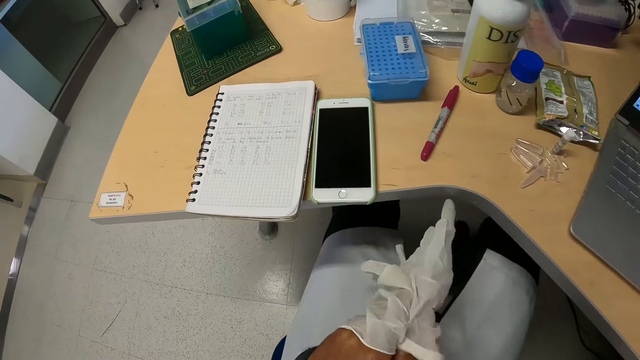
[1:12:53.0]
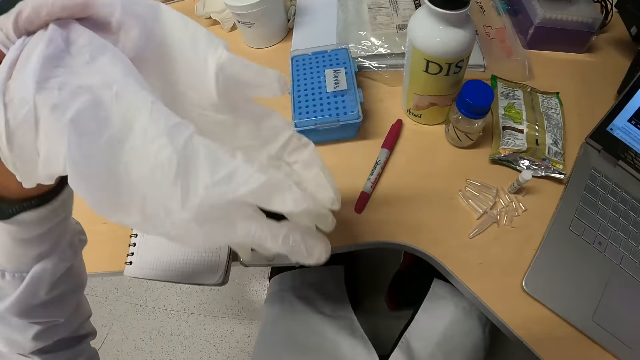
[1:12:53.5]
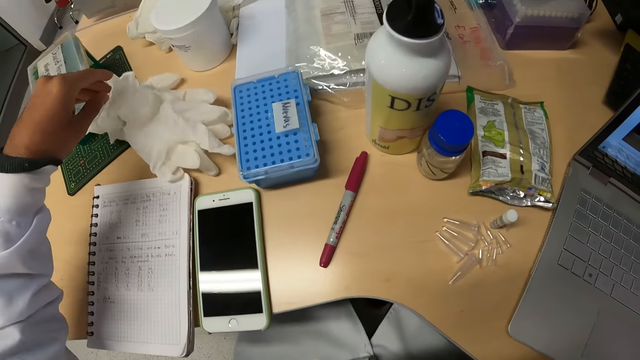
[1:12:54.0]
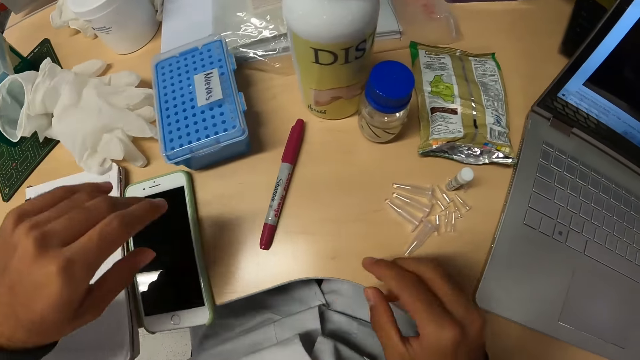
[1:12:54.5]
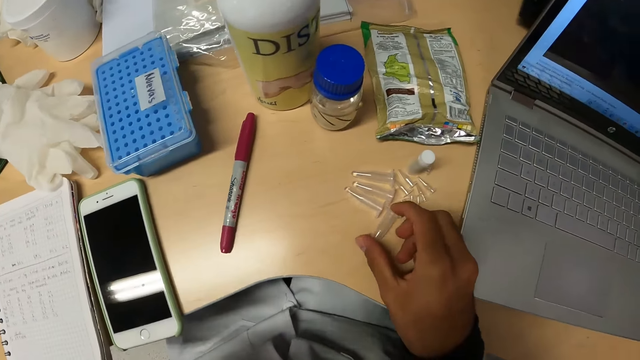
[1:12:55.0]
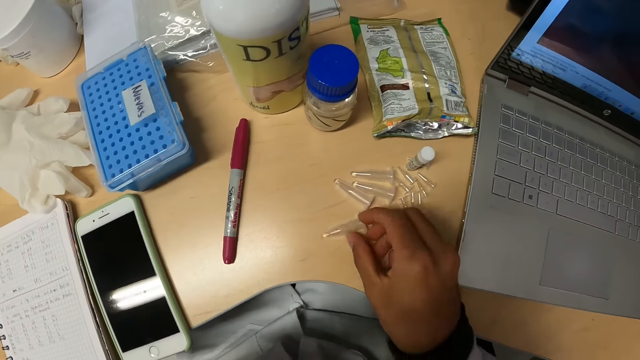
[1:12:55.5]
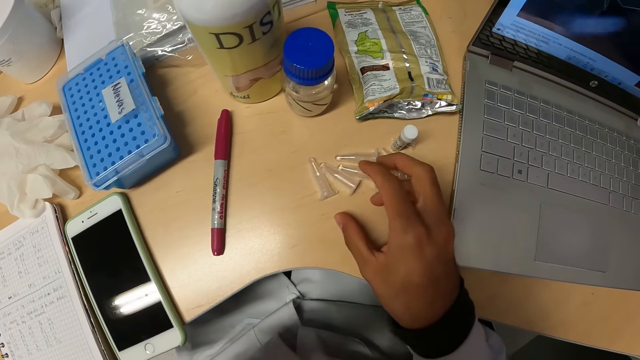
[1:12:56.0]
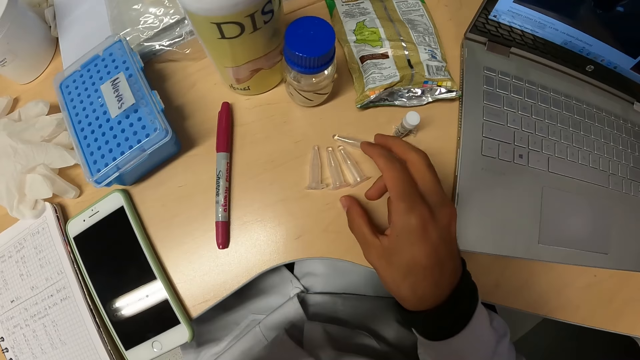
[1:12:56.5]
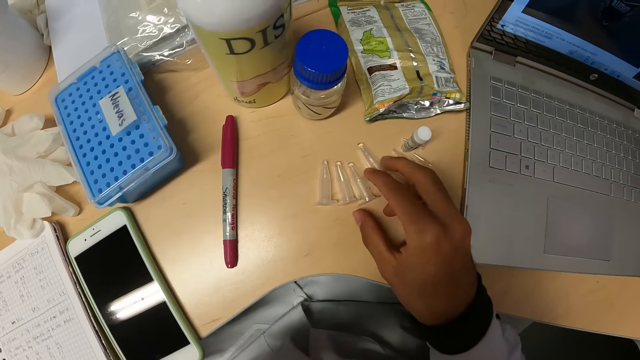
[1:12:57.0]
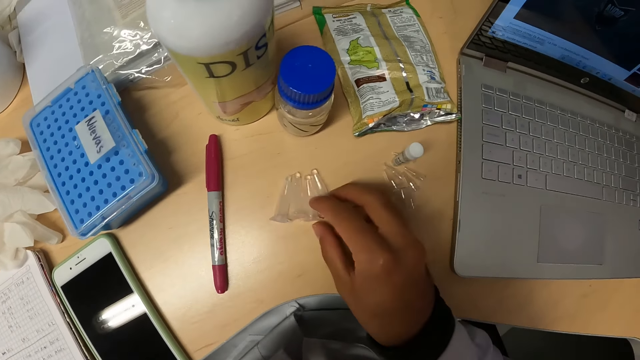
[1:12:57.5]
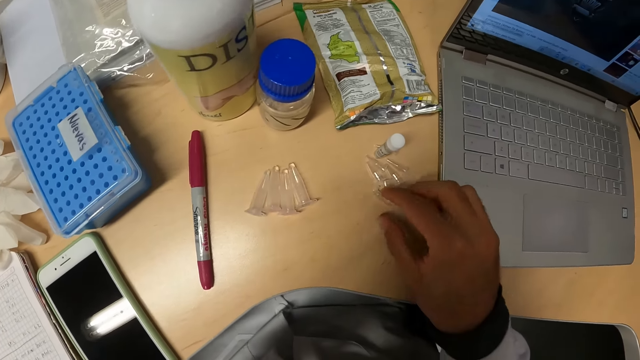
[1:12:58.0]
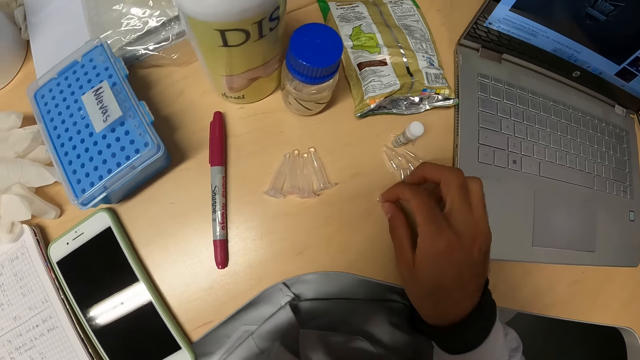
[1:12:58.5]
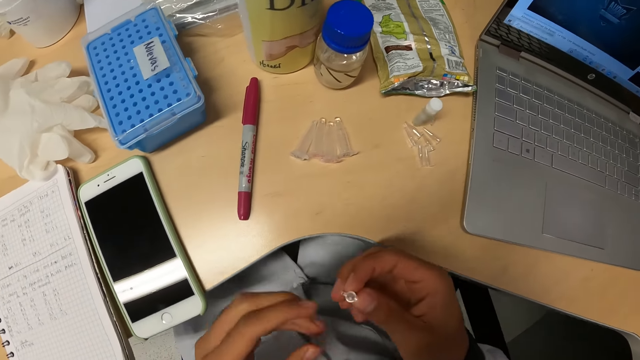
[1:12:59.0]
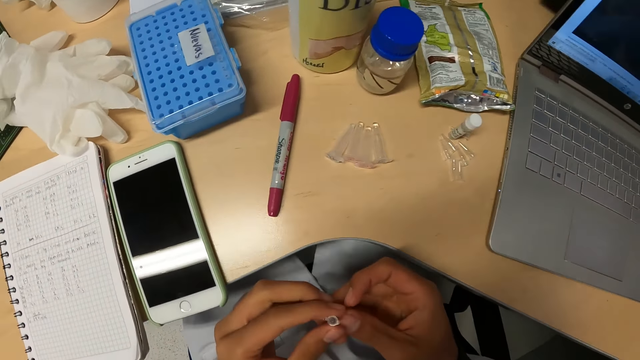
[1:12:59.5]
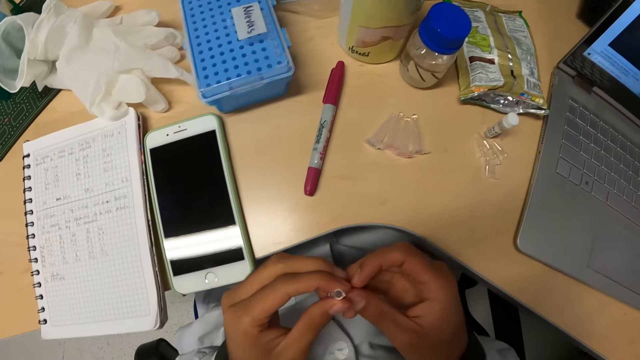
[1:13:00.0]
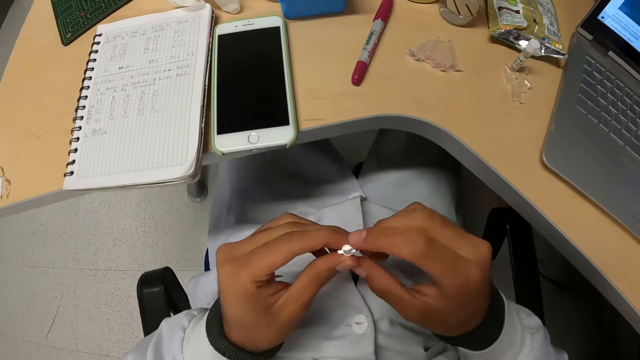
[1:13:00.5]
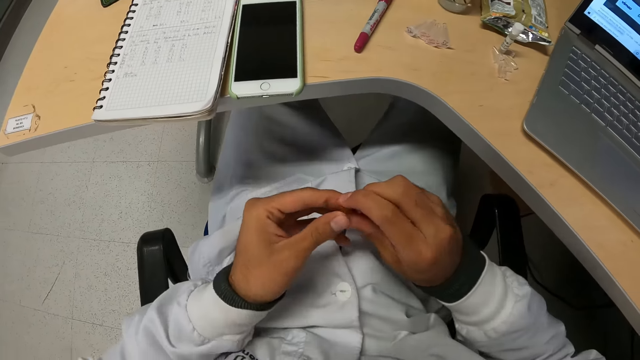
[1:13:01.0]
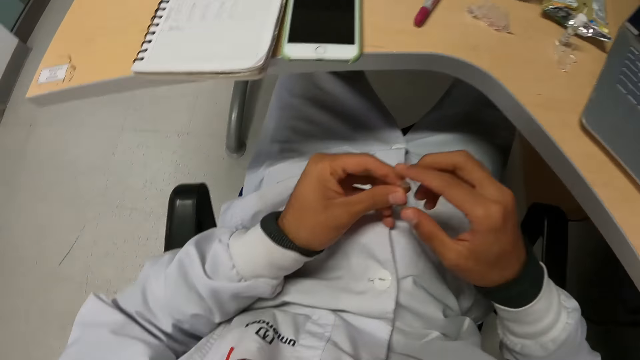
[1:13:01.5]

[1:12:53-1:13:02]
The camera wearer removes the hand glove on his right hand with his left hand. He drops the hand glove on the table with his left hand. He adjusts small plastic containers on the table with his right hand. He picks up a small plastic container from the table with his right hand. He holds the small plastic container with his hands.

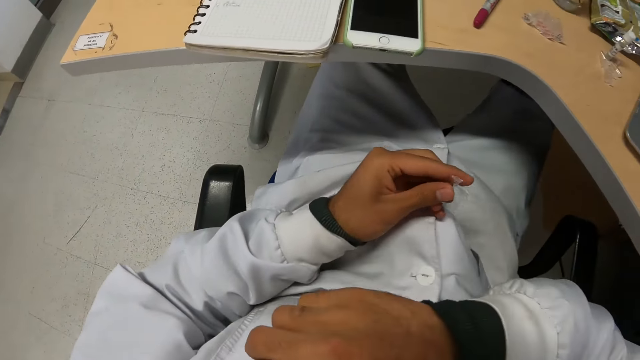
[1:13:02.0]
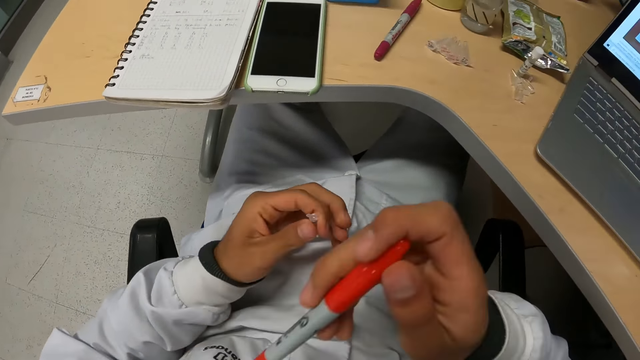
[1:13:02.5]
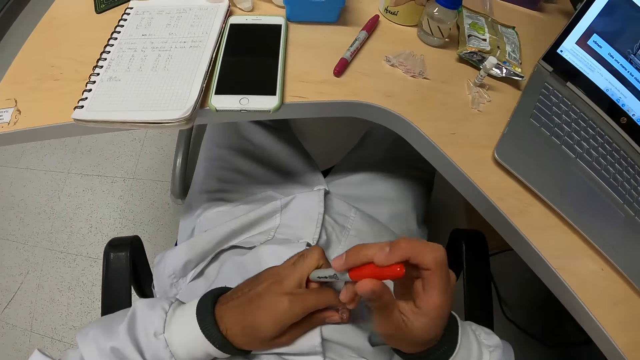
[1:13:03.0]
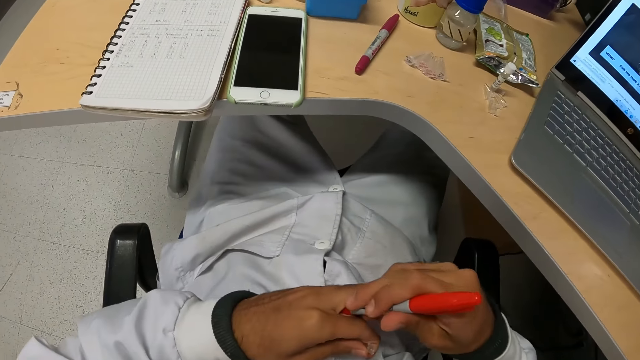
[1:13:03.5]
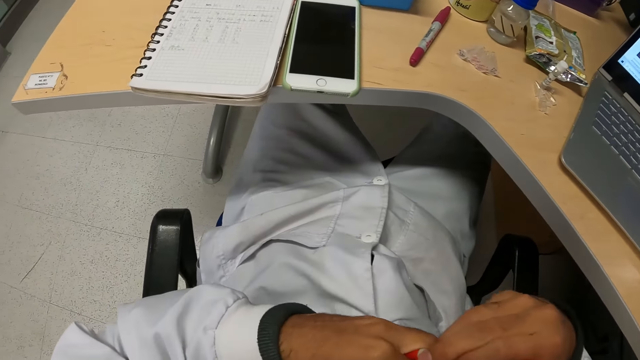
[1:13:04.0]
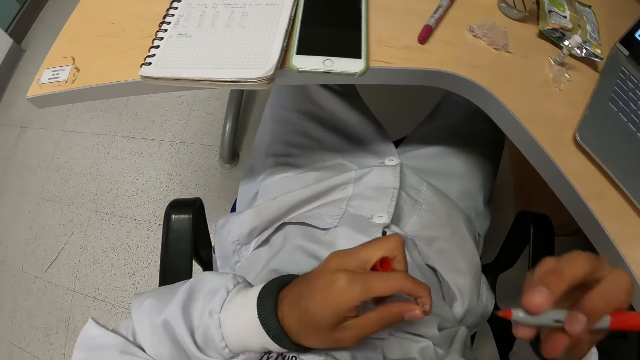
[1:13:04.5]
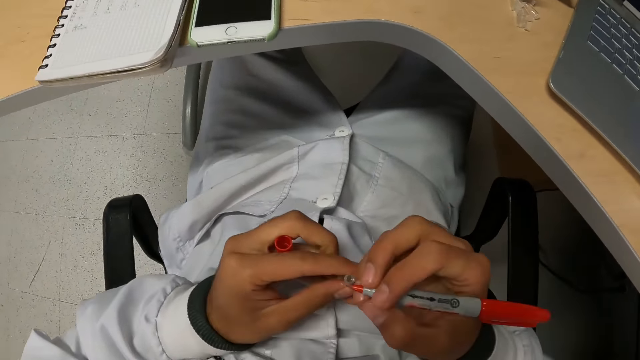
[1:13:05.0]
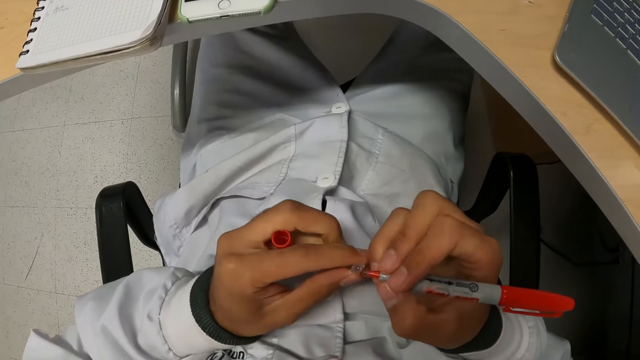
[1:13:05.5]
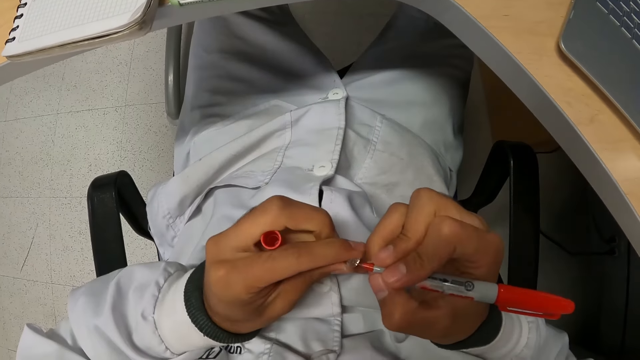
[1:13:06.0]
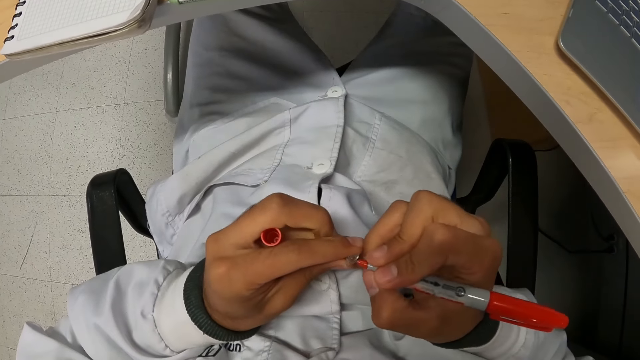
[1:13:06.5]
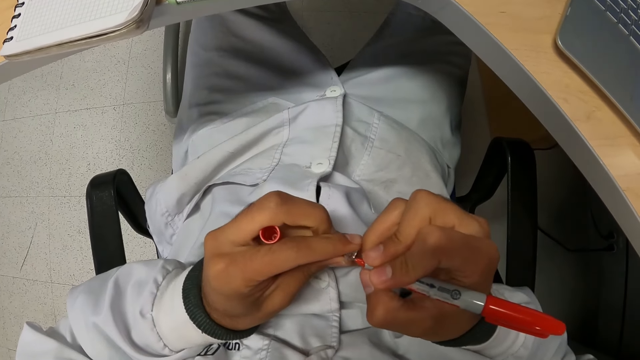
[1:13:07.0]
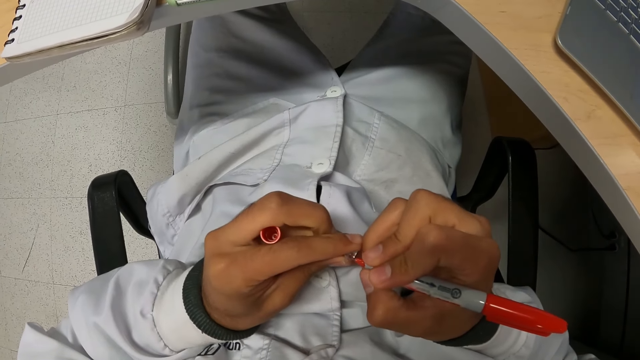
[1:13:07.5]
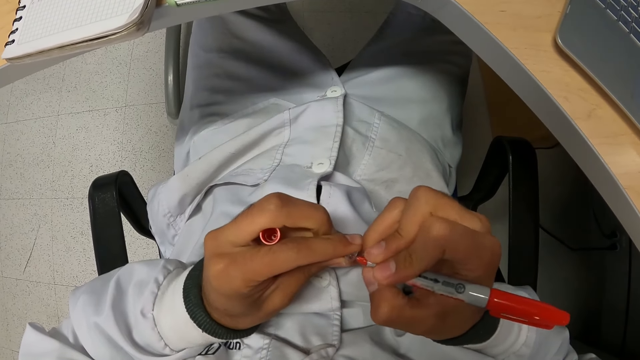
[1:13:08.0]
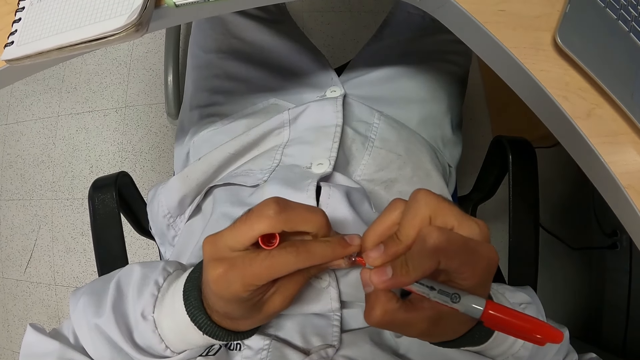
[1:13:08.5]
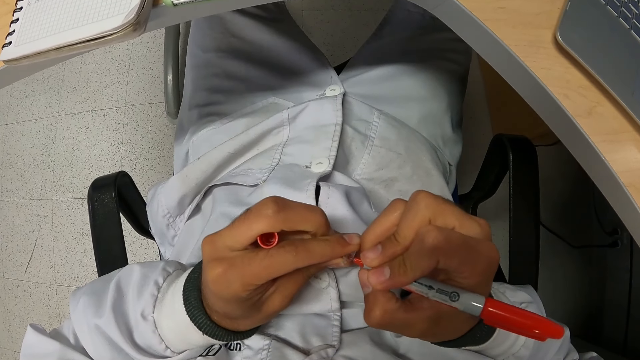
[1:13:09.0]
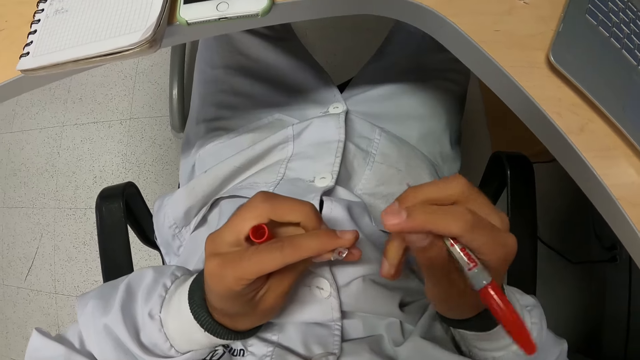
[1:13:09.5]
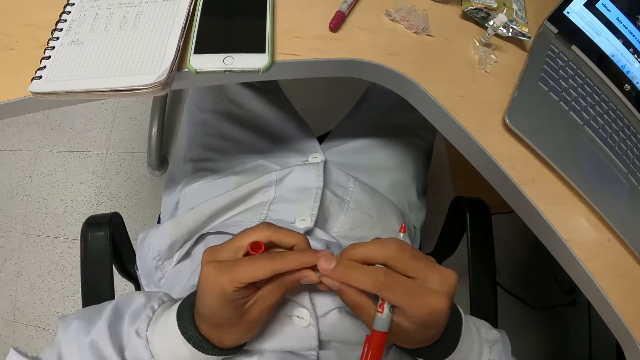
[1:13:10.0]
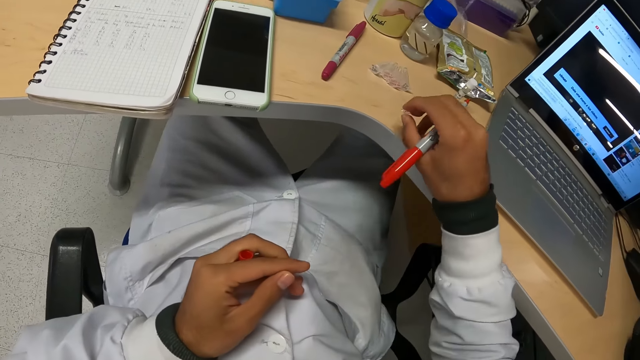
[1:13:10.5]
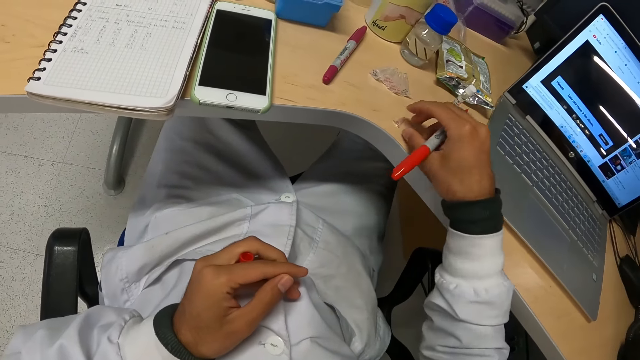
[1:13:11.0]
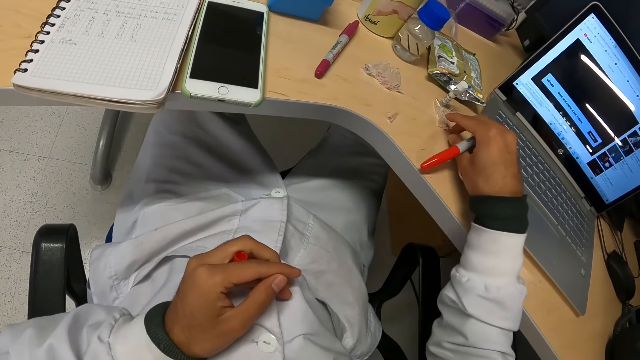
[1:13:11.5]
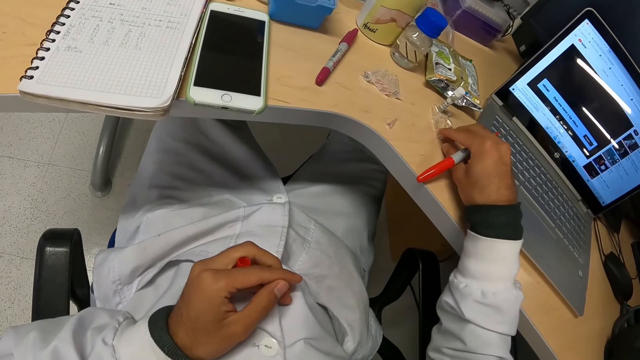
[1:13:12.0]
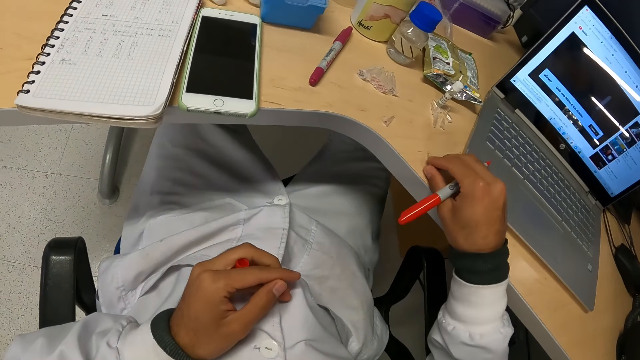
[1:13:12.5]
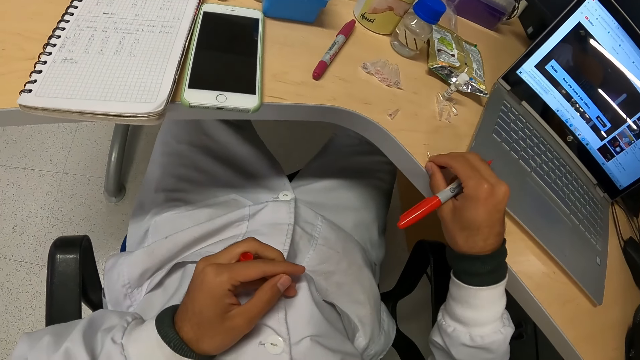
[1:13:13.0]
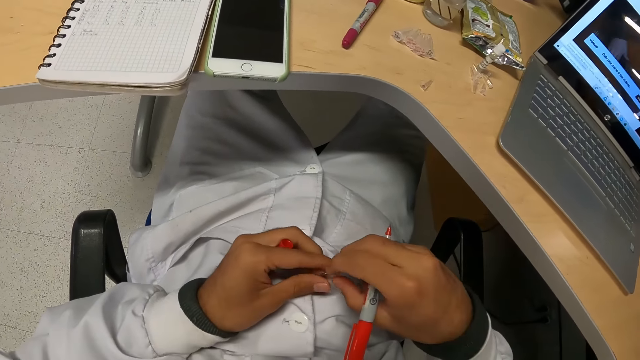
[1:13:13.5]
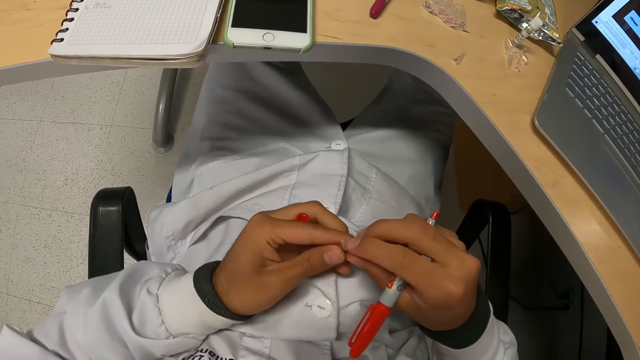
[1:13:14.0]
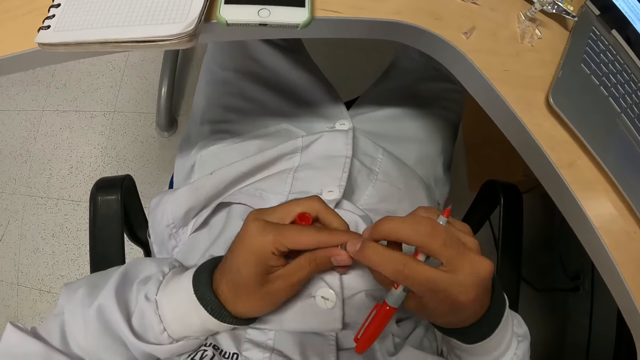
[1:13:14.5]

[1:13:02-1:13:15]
The camera wearer removes a mark pen from the pocket of his lab coat with his right hand. He holds the pen with his hands. He removes the pen from its cover with both hands. He marks the small plastic container in his left hand with the pen in his right hand. He passes the small plastic container in his left hand to his right hand. He drops the small plastic container in his right hand on the table. He picks up a small plastic container from the table with his right hand. He passes the small plastic container from his right hand to his left hand.
